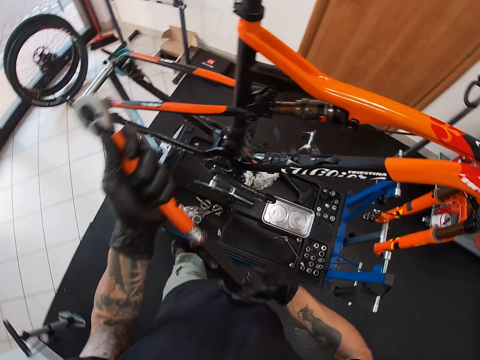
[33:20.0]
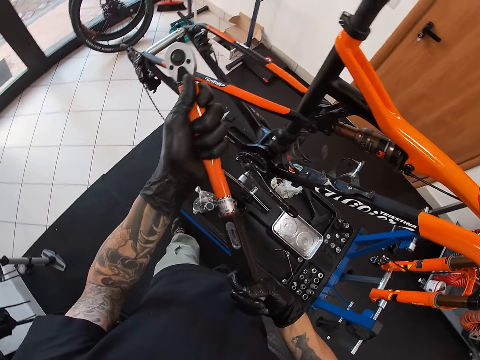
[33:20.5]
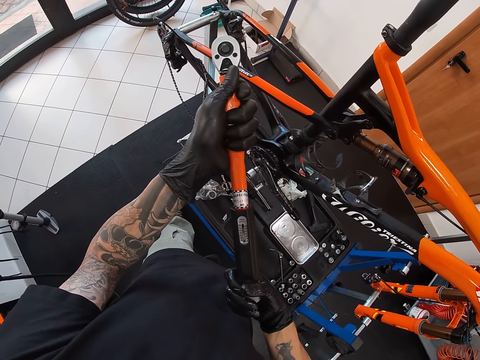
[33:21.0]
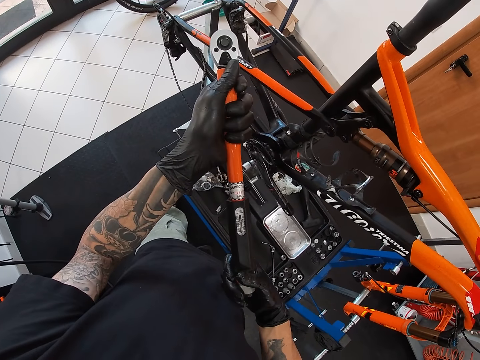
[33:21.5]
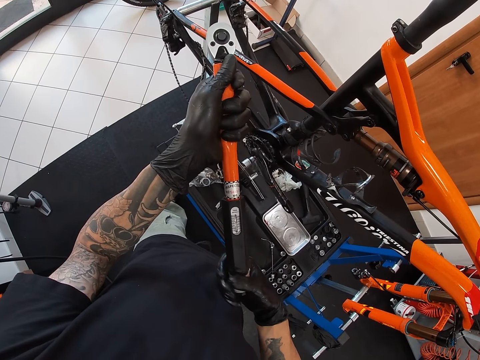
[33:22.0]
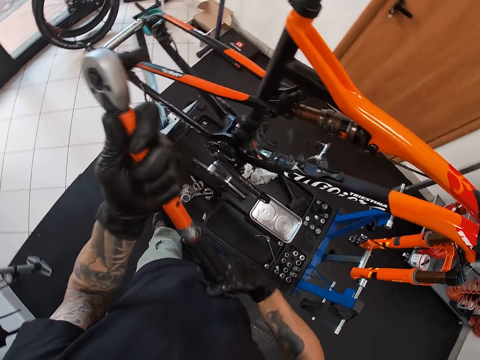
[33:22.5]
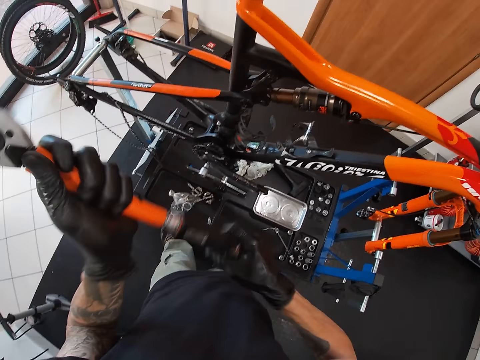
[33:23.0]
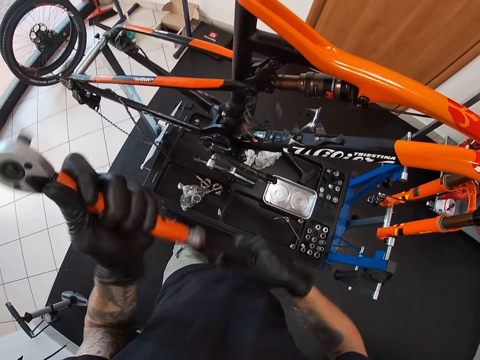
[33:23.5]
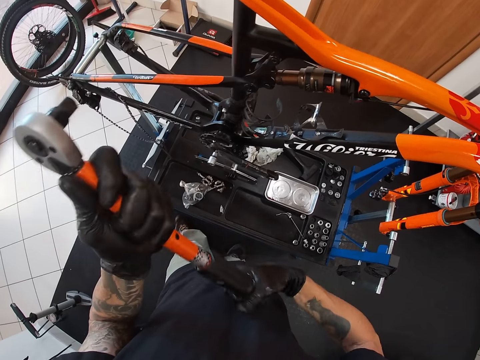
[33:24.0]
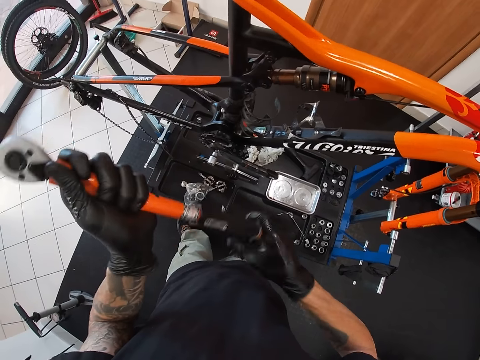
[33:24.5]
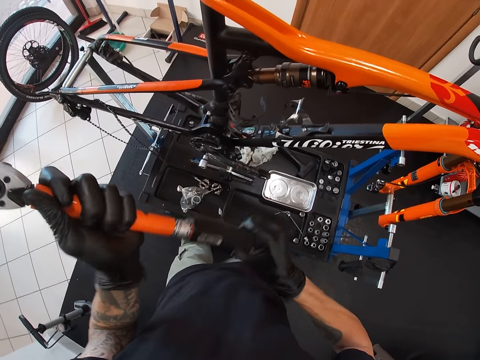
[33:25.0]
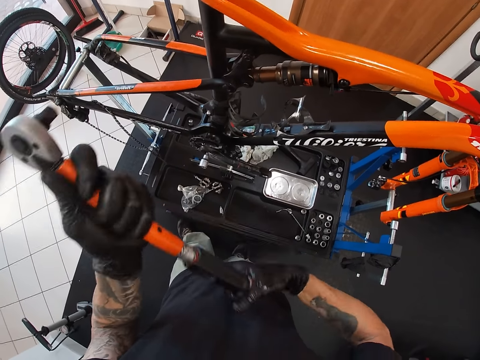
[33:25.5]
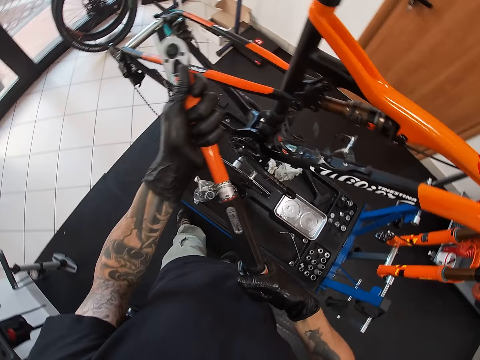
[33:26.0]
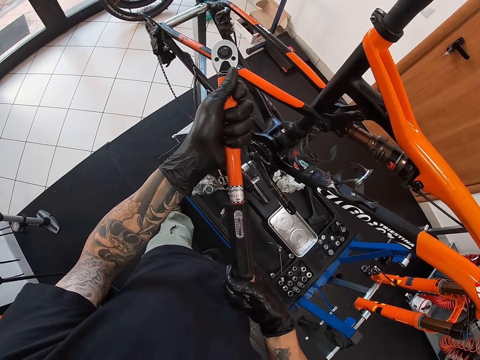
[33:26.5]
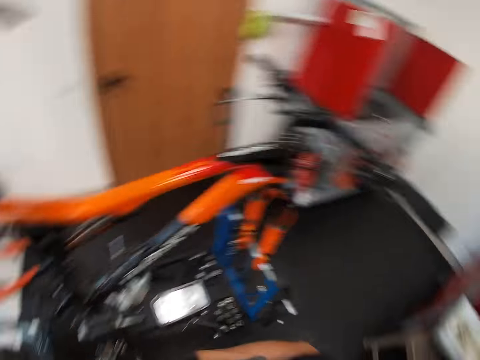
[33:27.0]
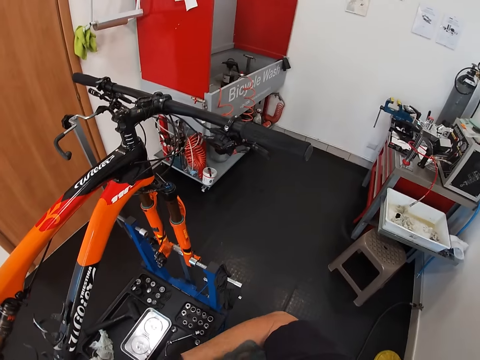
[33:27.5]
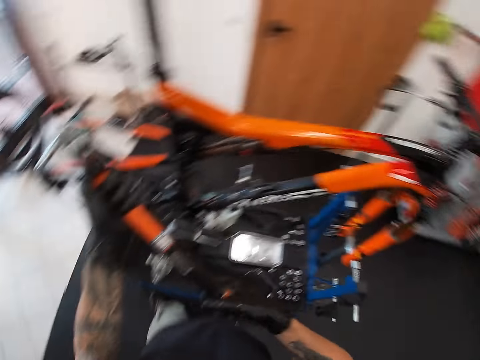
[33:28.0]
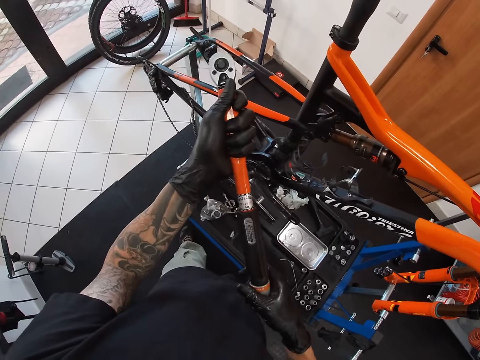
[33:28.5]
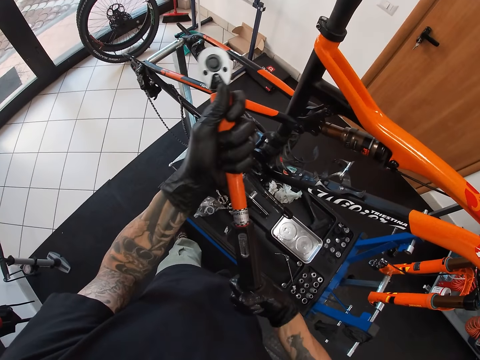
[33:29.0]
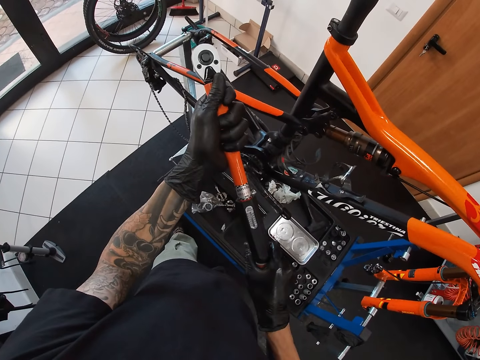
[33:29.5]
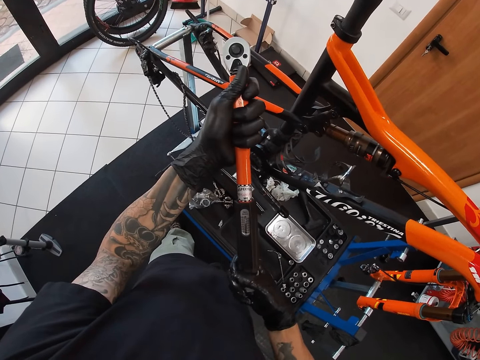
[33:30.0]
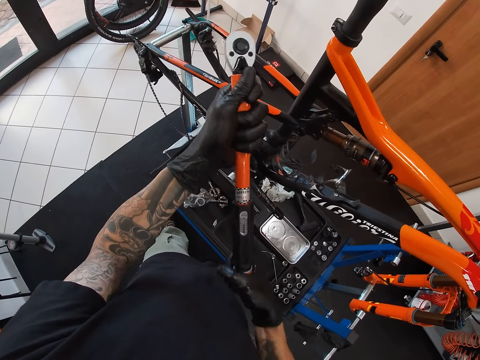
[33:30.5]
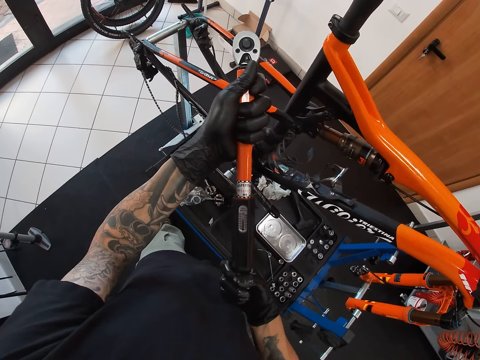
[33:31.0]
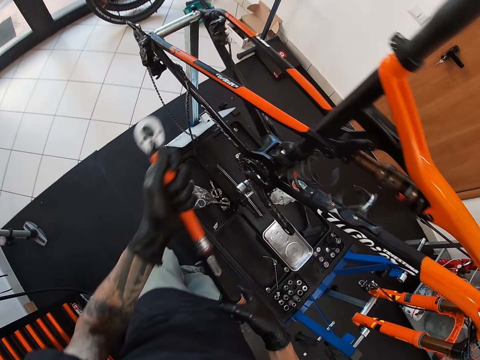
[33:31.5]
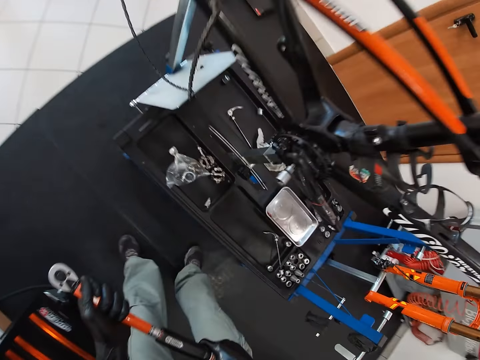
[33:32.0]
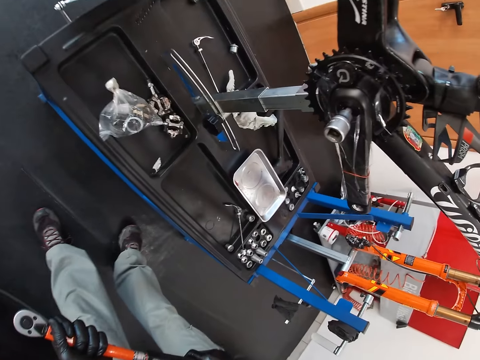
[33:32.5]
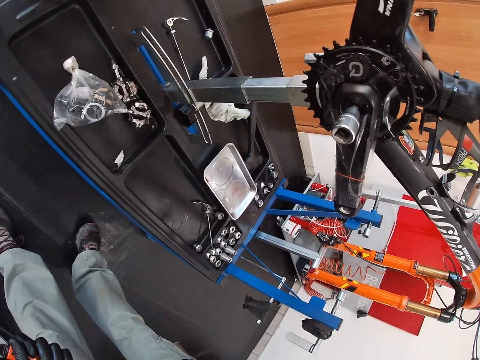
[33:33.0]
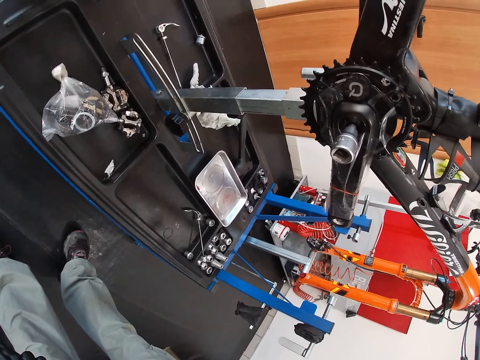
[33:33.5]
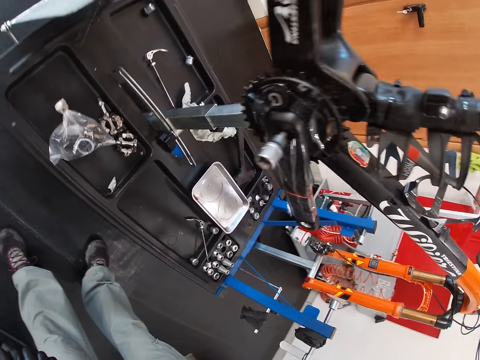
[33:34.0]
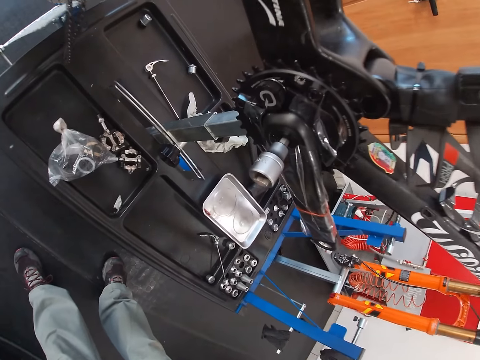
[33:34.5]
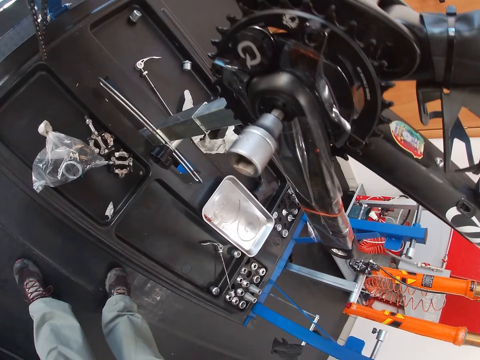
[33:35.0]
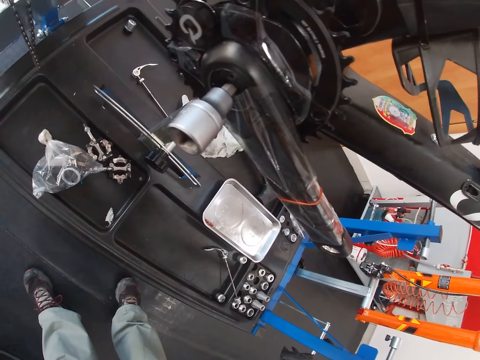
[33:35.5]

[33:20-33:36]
The camera wearer holds the spanner with his hands. He opens the spanner with his right hand. He holds the spanner with his hands. He opens the spanner with his right hand. He stands on the floor.

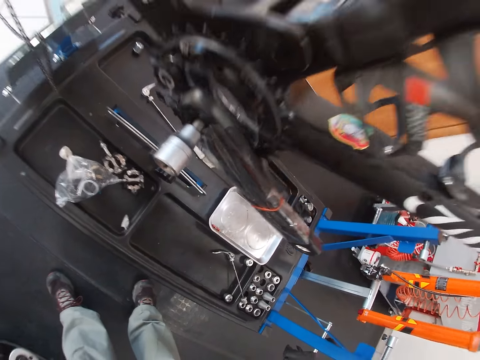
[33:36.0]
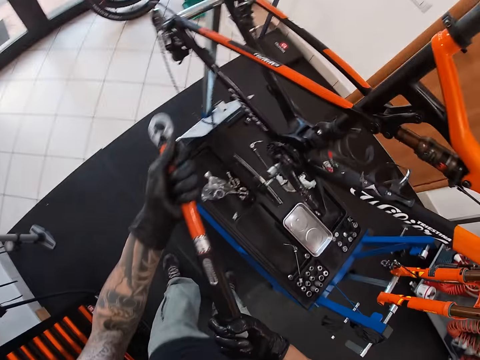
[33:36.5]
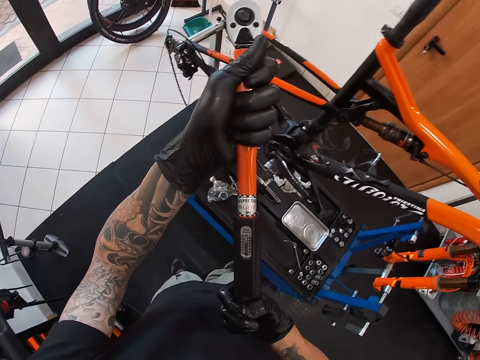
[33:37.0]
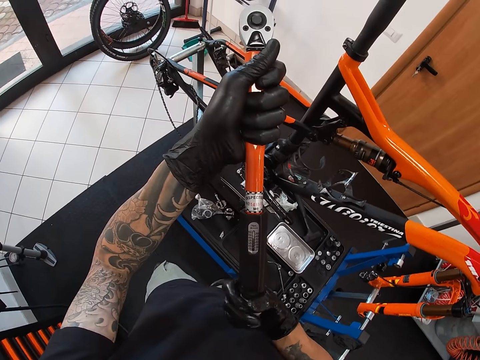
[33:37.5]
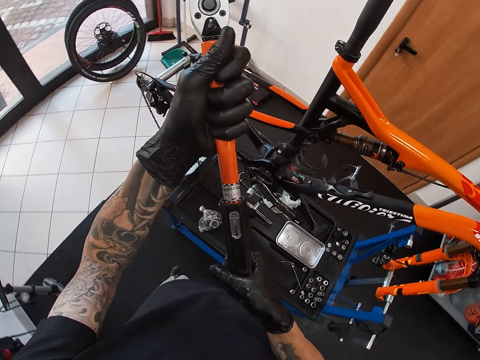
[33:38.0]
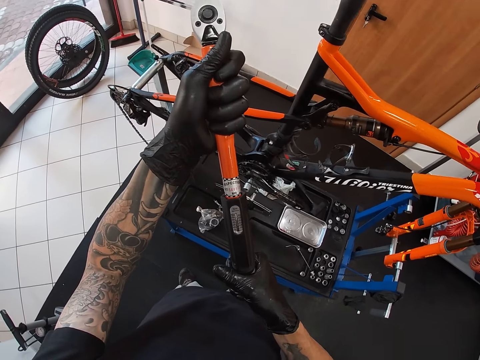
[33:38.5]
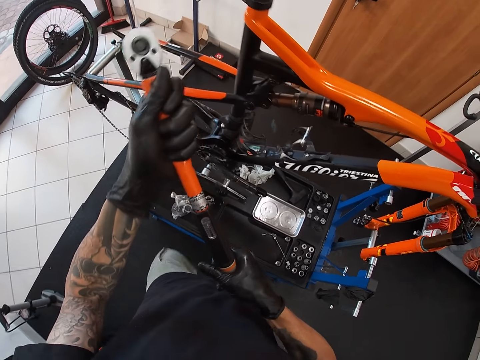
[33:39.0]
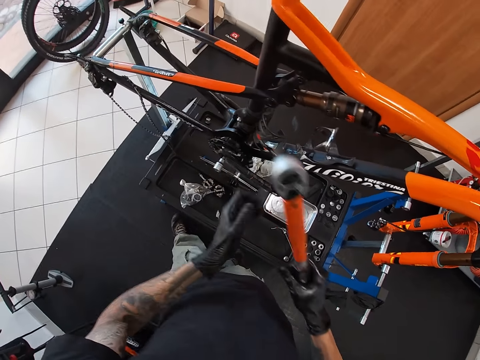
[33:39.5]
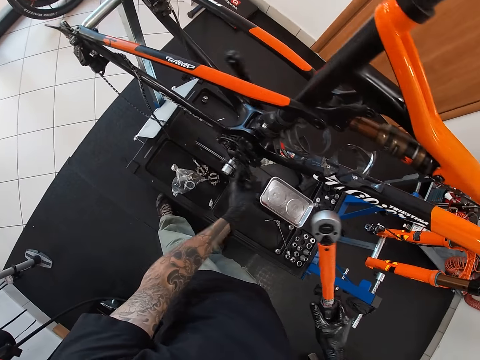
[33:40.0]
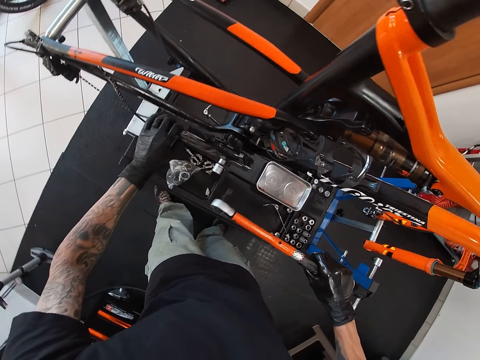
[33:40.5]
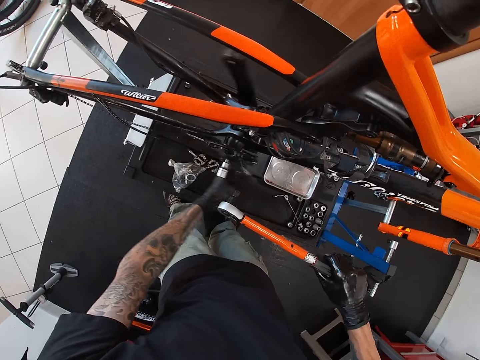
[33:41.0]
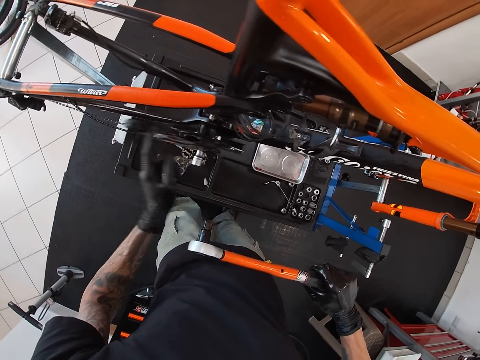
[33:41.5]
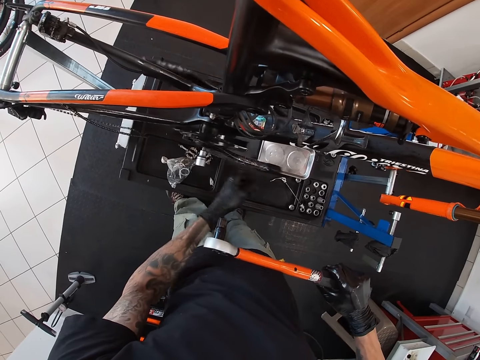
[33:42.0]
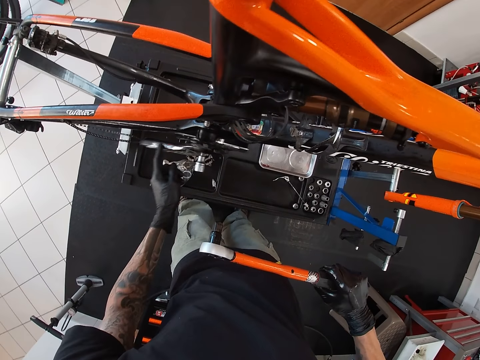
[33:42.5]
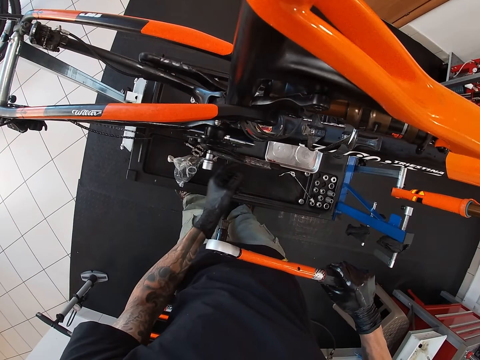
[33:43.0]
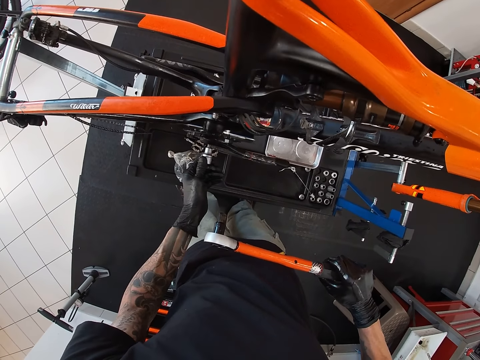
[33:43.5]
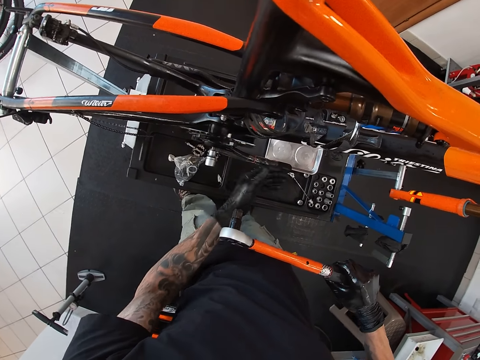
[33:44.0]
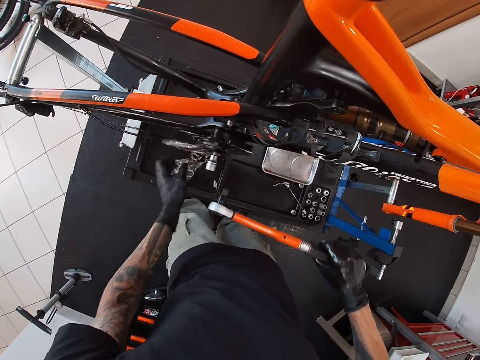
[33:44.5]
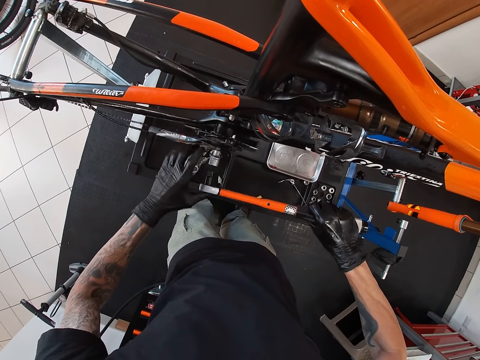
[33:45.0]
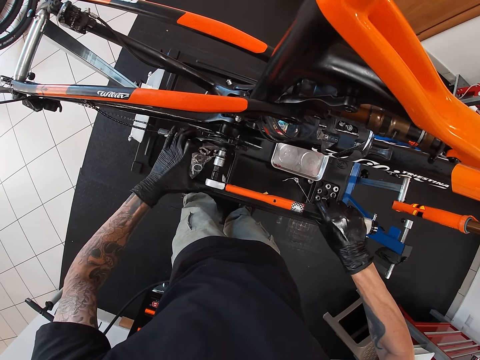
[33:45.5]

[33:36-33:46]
The camera wearer turns the crank arm or crank spider with his left hand. He touches the hex socket on the crank arm with his left hand. He turns the crank arm with his left hand. He inserts the socket wrench into the hex socket on the crank arm with both hands. He fixes the crank arm with his left hand and the socket wrench in his right hand. He tightens the nut in the crank spider with the socket wrench or L spanner.
